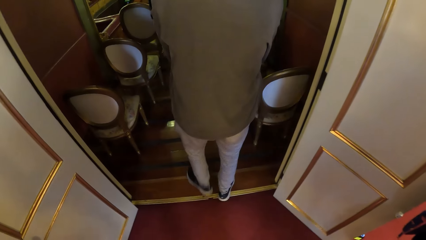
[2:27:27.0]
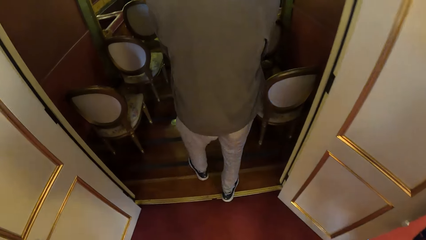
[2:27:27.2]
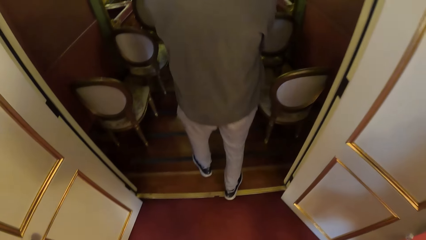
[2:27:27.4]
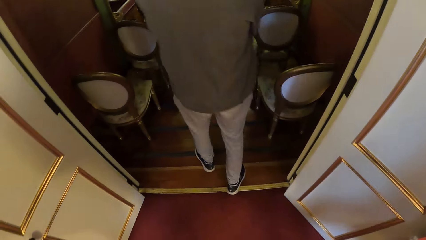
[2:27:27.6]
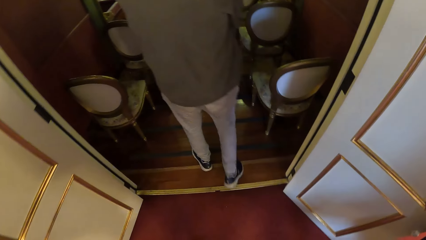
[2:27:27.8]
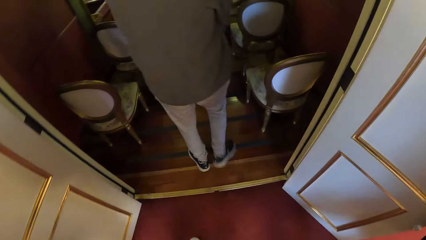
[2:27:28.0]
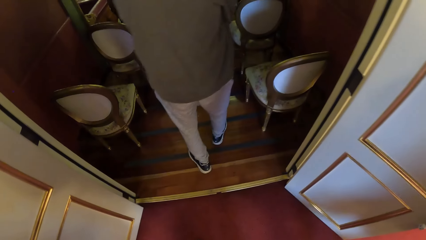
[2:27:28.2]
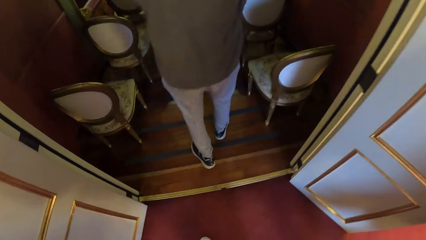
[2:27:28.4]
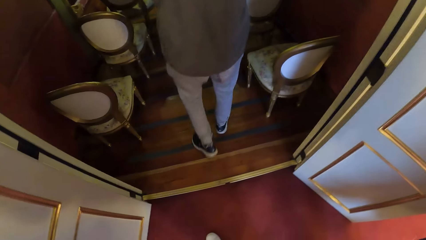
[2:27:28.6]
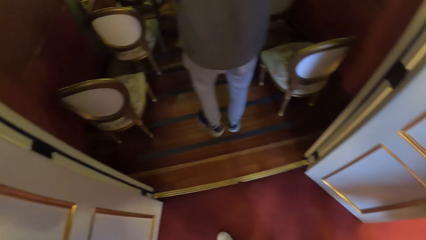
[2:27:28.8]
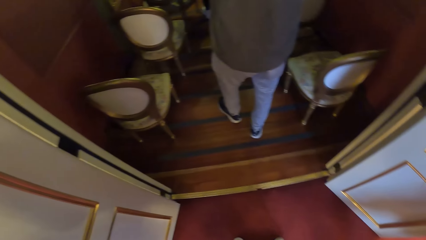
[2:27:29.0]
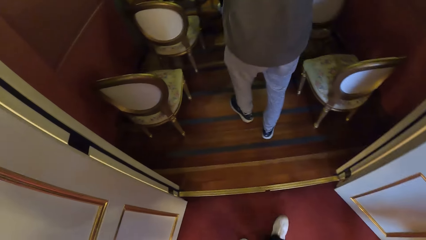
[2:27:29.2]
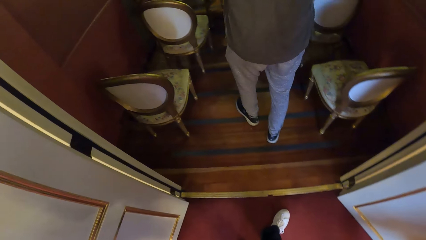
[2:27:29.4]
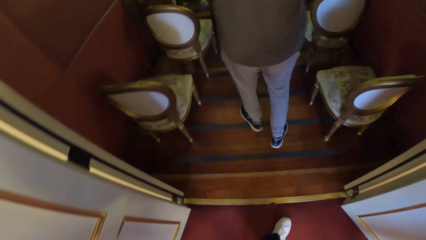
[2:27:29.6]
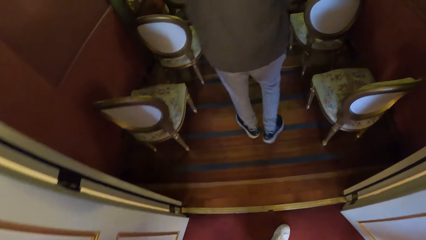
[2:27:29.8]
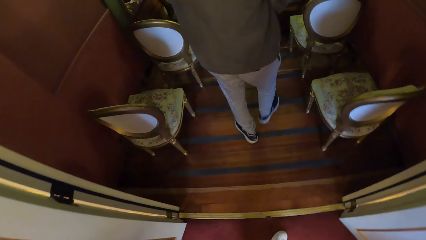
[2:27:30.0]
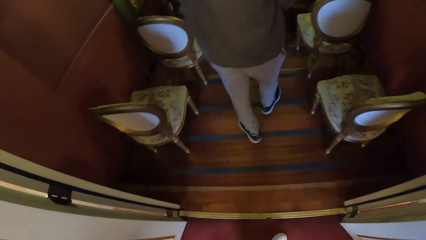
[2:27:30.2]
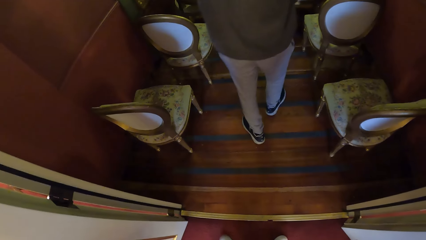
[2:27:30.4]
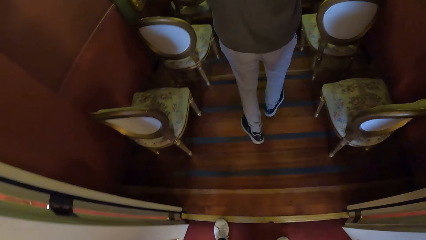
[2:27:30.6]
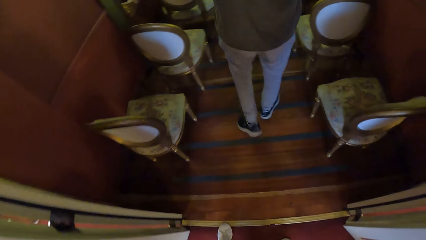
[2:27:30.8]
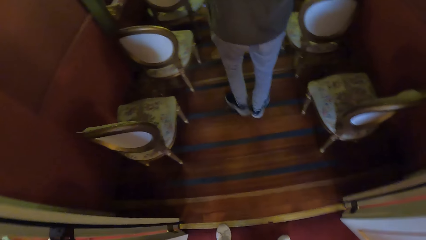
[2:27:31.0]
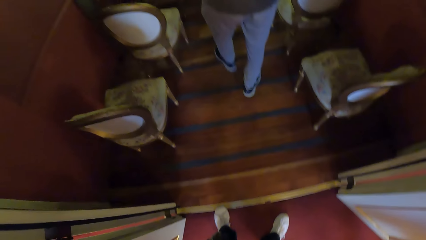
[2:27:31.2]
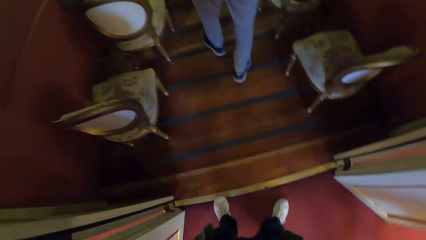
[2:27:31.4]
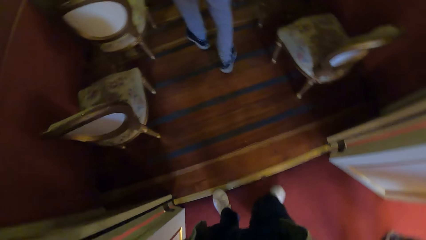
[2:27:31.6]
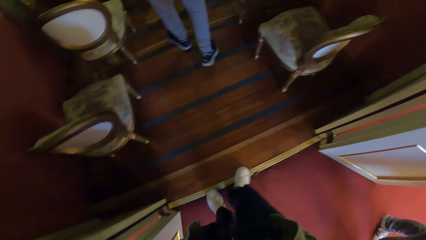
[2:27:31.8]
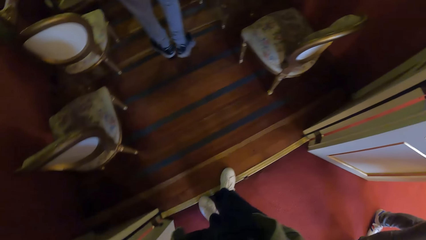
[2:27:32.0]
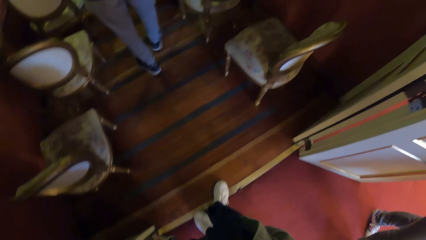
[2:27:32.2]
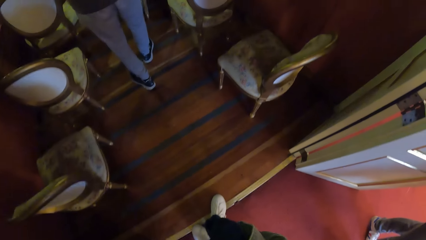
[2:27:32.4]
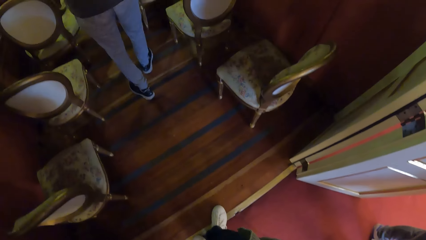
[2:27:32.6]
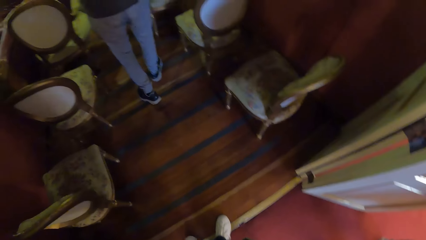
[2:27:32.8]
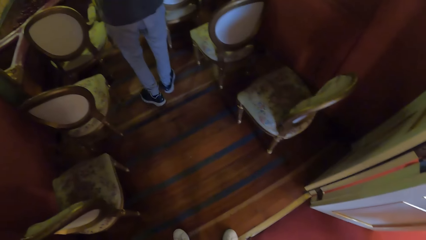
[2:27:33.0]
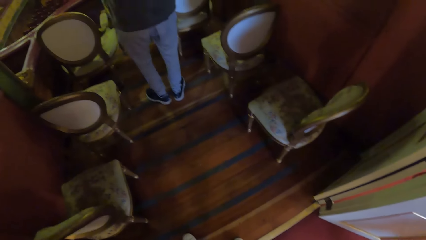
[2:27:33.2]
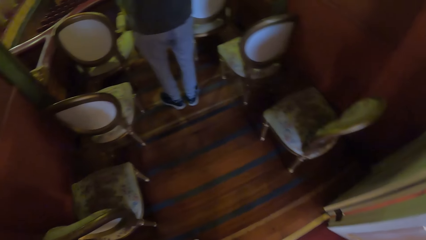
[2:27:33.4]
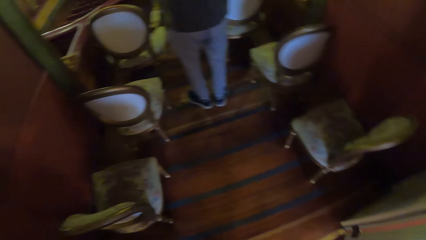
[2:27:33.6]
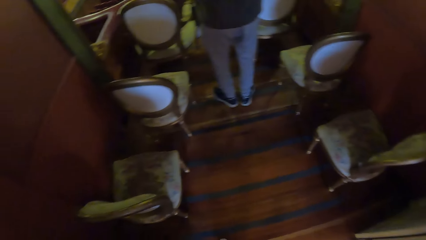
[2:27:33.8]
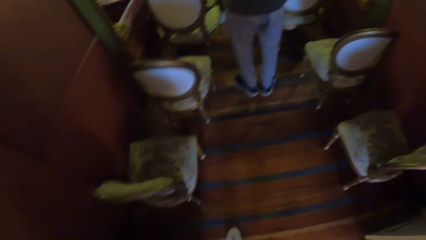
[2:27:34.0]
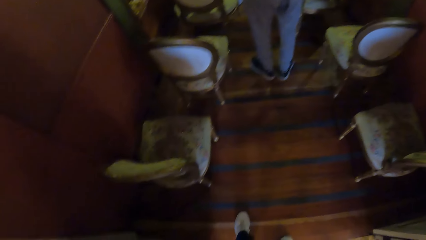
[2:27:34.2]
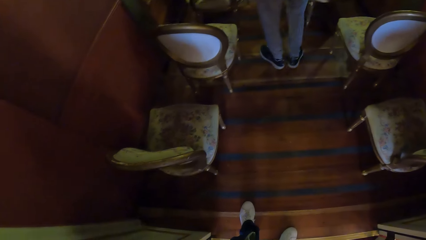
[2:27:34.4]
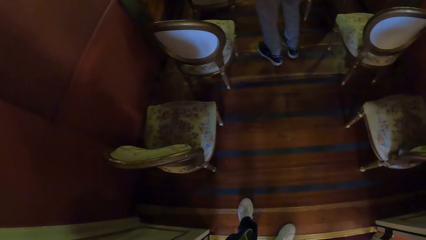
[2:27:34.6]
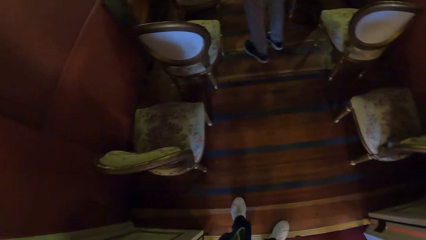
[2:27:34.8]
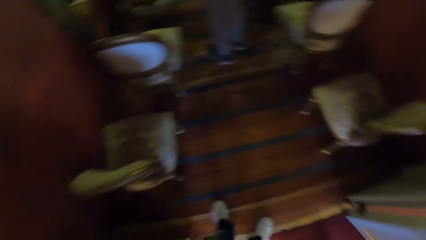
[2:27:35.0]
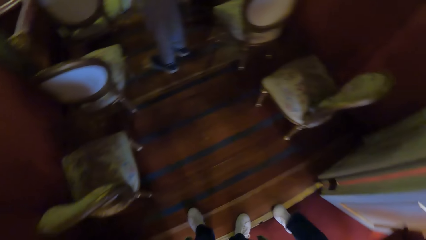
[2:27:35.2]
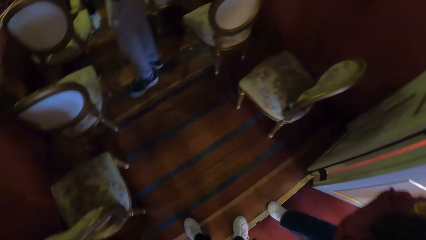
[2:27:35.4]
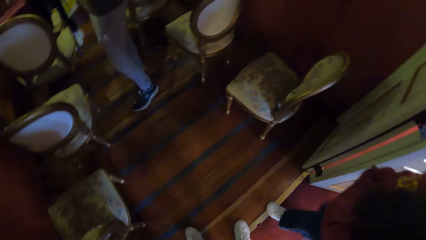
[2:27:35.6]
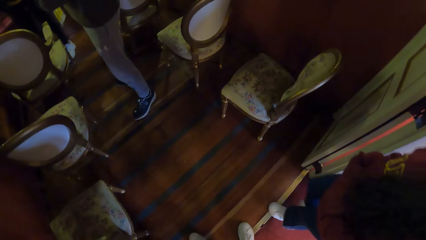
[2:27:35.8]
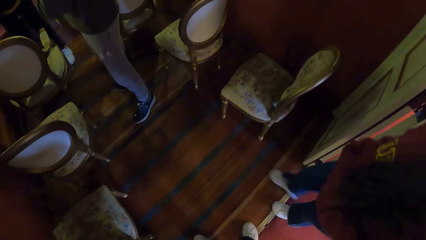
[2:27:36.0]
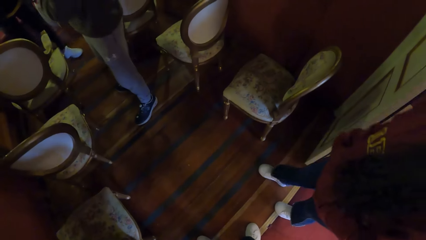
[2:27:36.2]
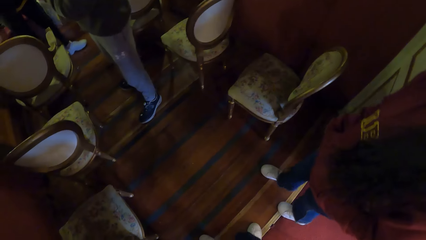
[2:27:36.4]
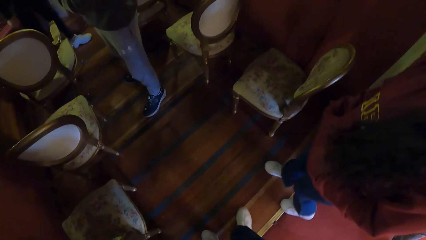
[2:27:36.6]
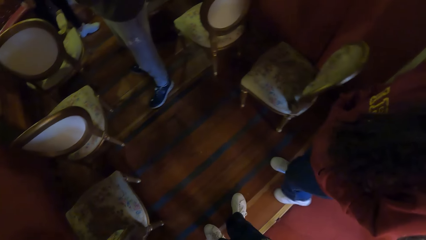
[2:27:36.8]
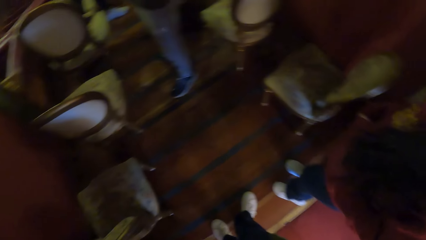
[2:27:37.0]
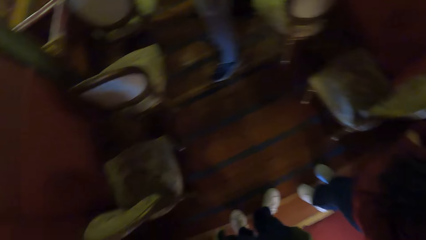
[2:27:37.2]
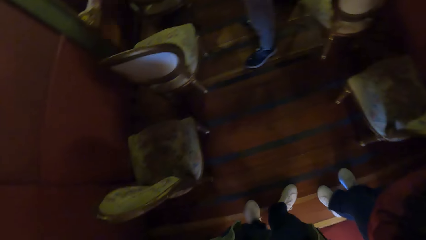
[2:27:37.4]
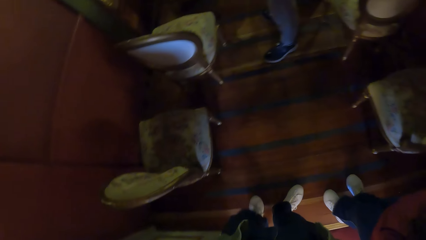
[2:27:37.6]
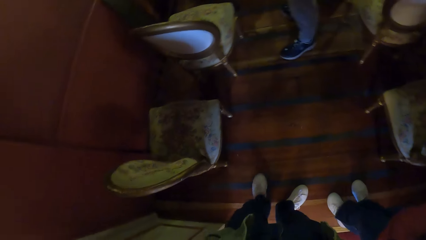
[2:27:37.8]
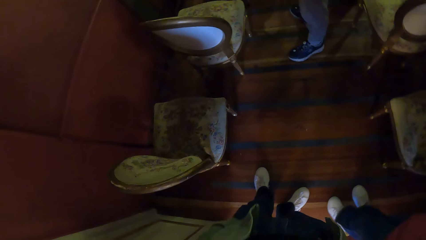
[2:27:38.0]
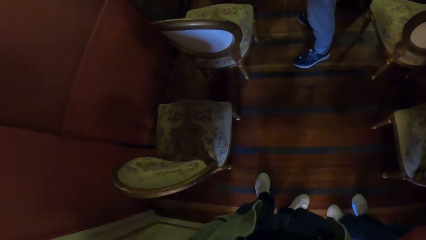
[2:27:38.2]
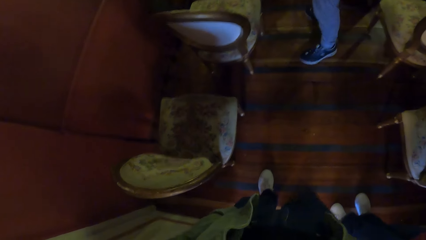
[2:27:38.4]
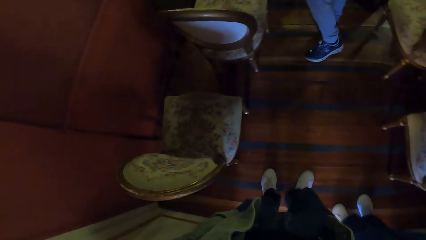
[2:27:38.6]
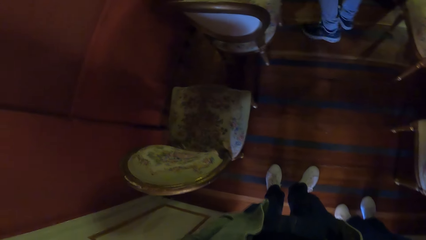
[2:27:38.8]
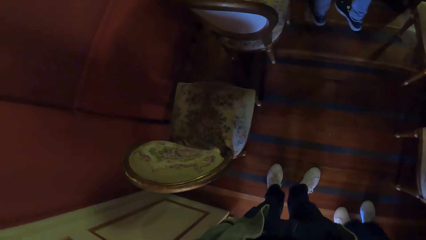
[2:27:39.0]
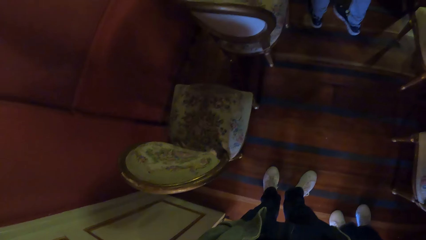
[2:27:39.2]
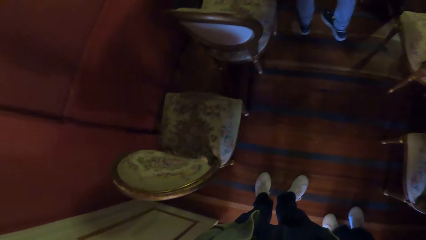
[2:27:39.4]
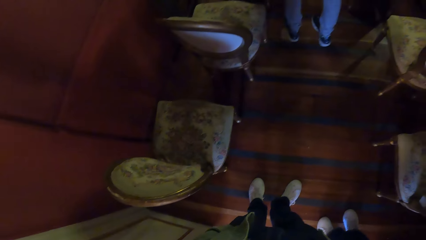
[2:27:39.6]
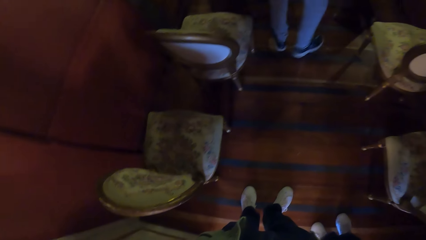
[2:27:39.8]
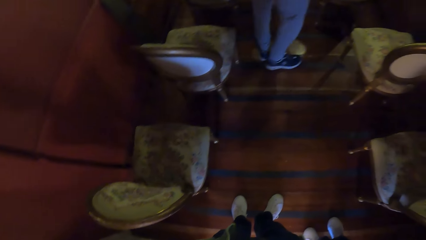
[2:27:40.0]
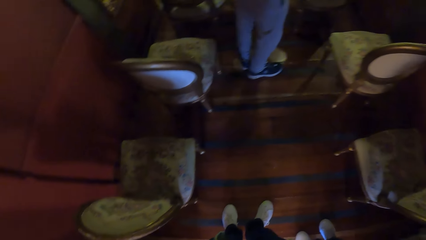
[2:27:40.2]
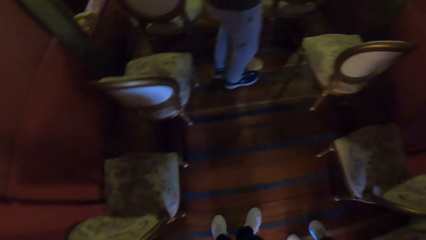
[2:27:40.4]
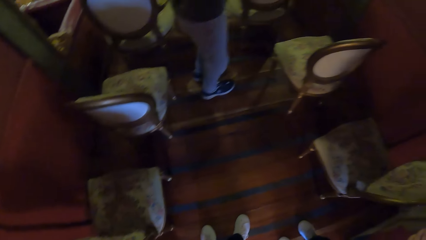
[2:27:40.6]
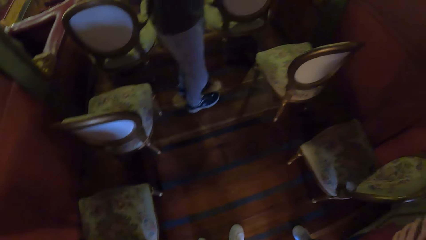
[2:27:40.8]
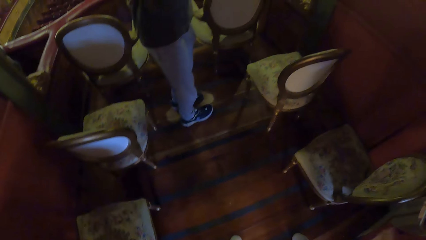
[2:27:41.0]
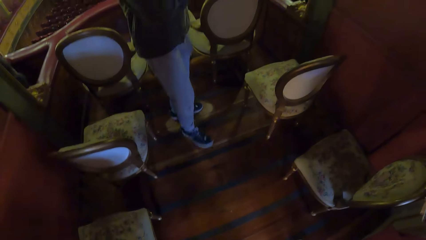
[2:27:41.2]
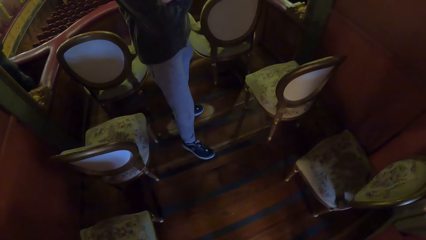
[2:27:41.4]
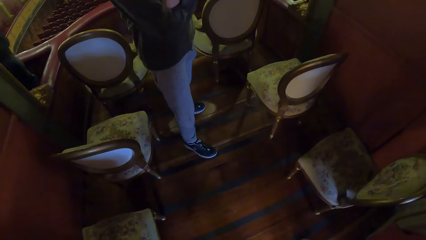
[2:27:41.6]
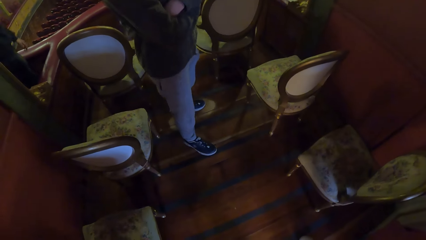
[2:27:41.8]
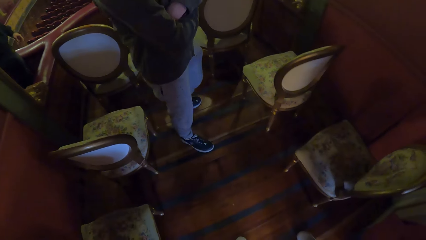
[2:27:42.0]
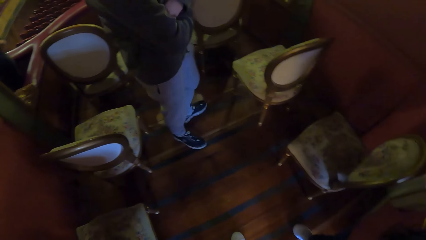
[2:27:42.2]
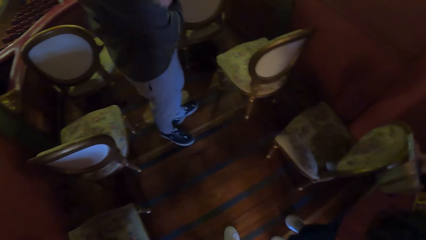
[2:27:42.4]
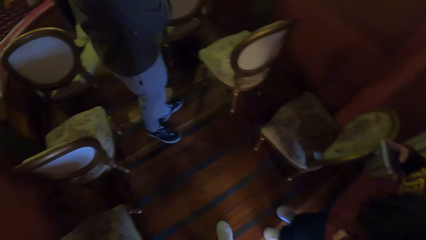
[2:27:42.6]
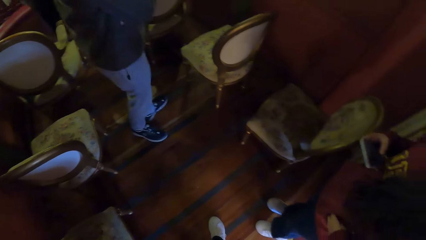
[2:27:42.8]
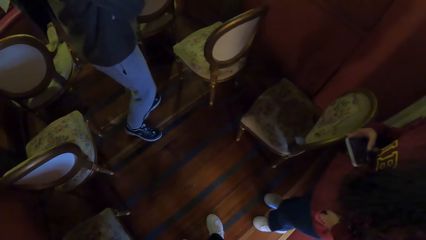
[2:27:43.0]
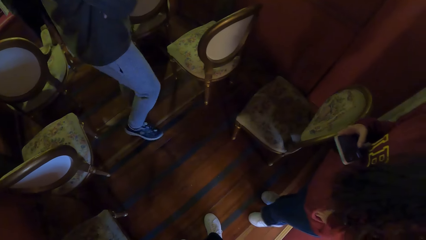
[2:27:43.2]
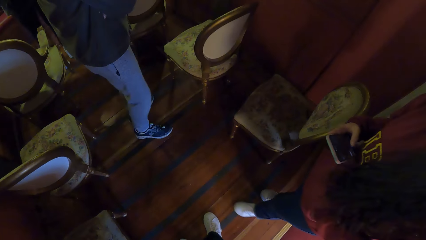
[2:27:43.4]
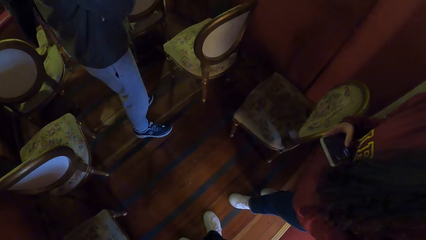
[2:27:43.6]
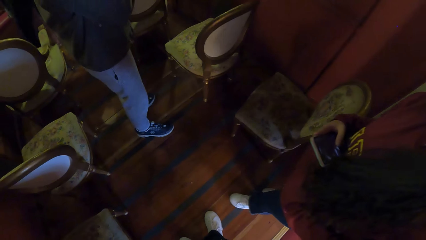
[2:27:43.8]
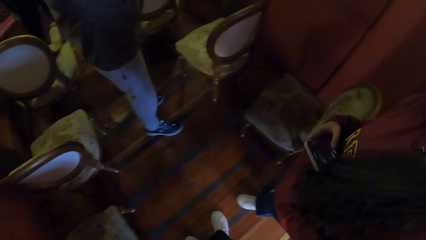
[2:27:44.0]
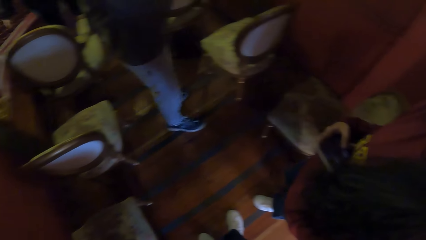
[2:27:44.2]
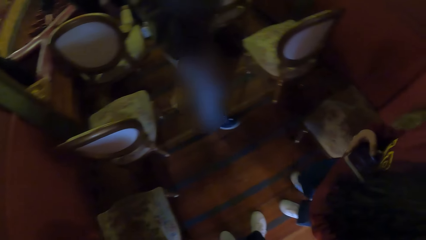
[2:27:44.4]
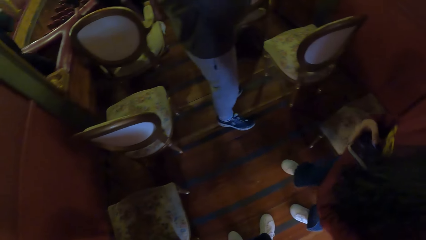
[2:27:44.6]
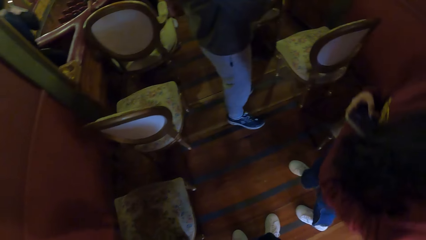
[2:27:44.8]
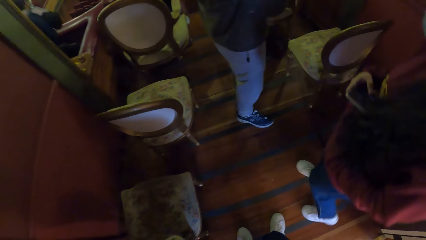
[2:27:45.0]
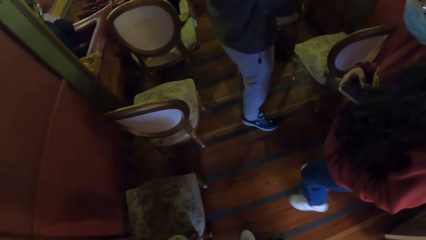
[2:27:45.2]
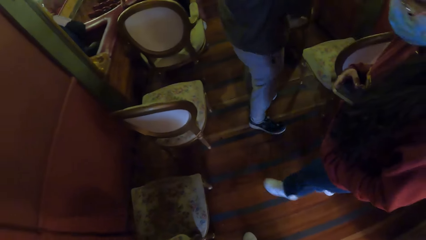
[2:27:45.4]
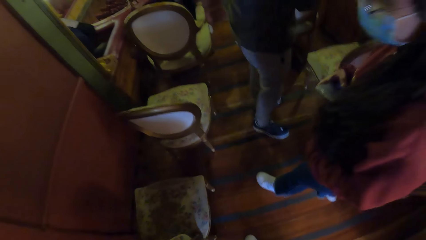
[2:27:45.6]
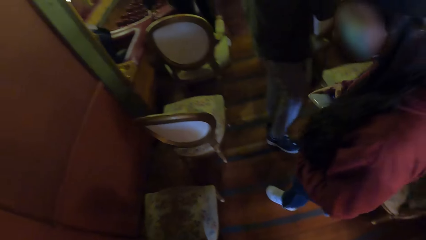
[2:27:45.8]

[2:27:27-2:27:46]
The camera wearer enters a room. They look around the room. The woman holds the phone with her right hand.
